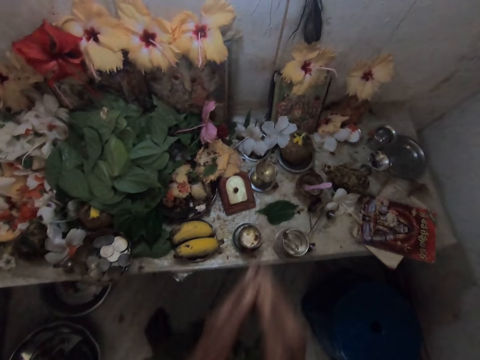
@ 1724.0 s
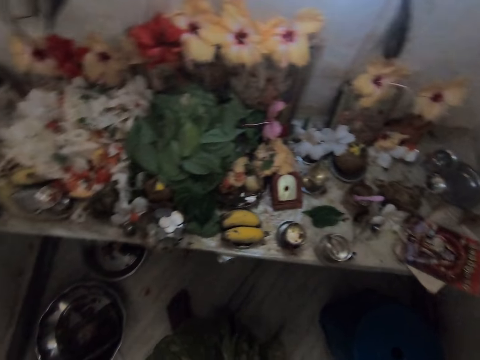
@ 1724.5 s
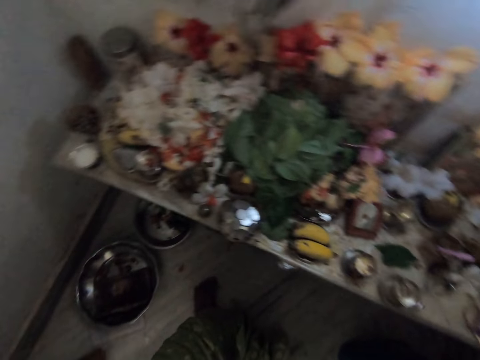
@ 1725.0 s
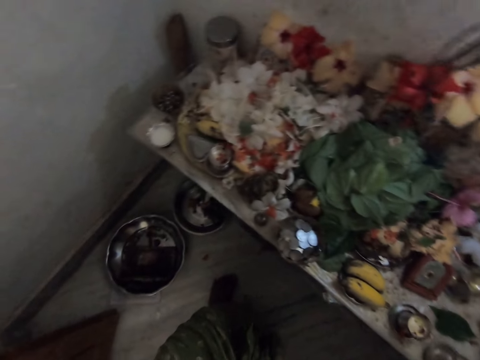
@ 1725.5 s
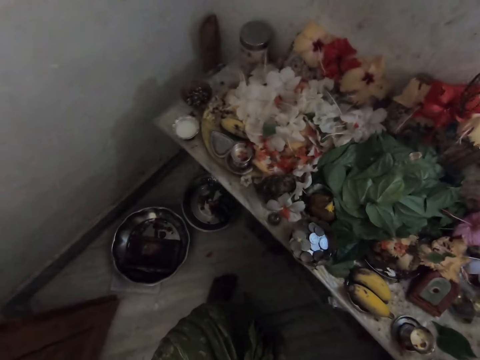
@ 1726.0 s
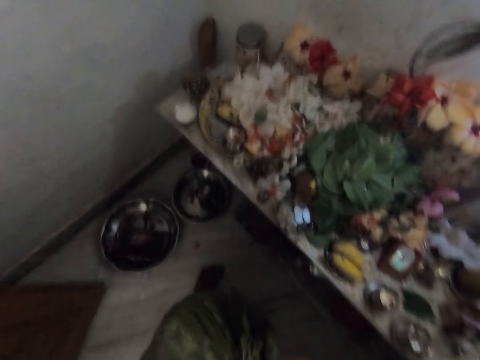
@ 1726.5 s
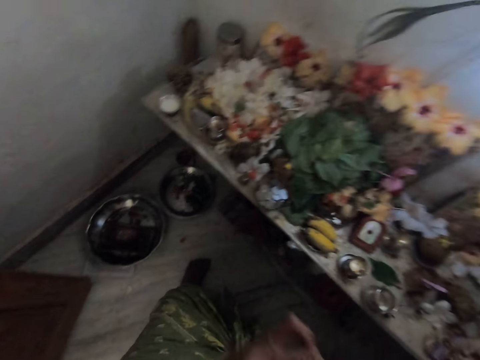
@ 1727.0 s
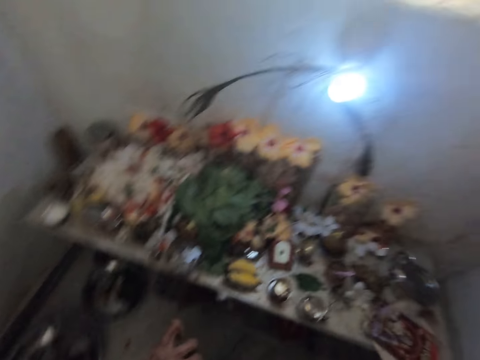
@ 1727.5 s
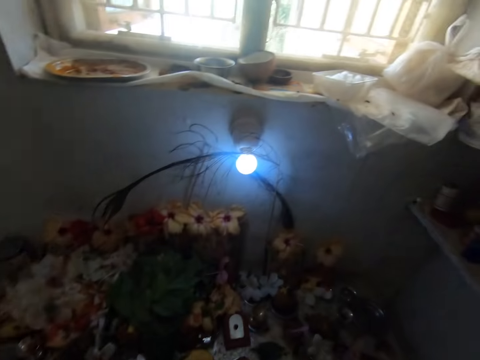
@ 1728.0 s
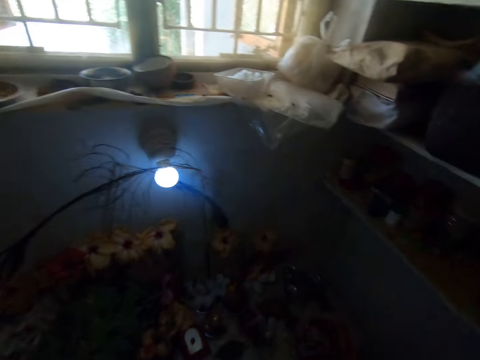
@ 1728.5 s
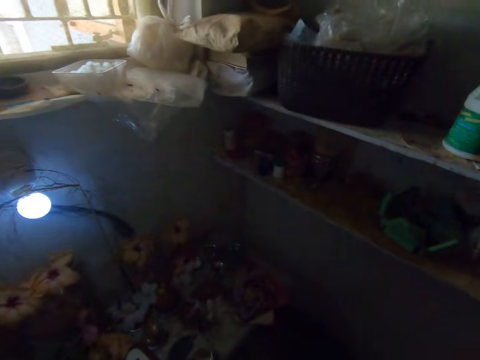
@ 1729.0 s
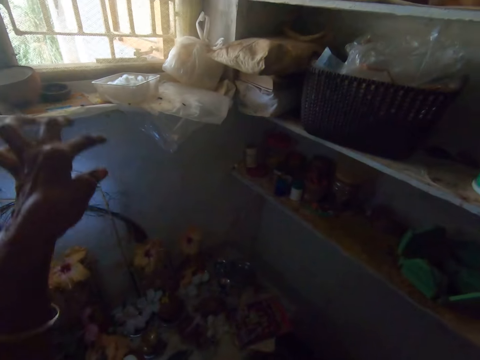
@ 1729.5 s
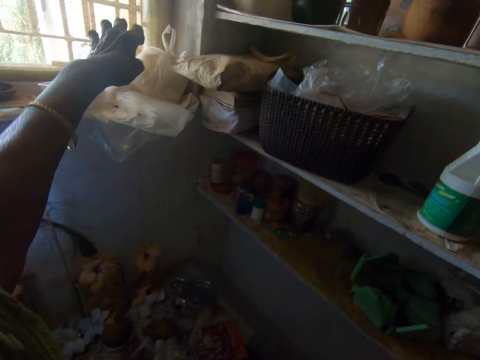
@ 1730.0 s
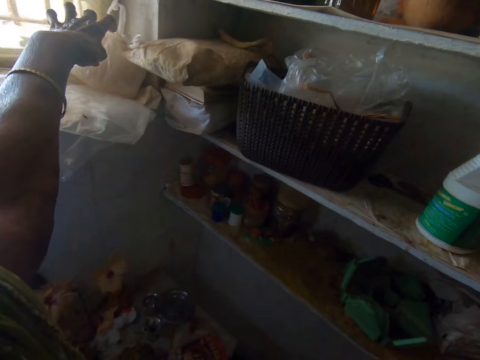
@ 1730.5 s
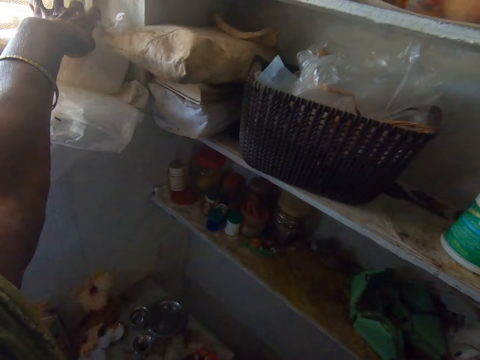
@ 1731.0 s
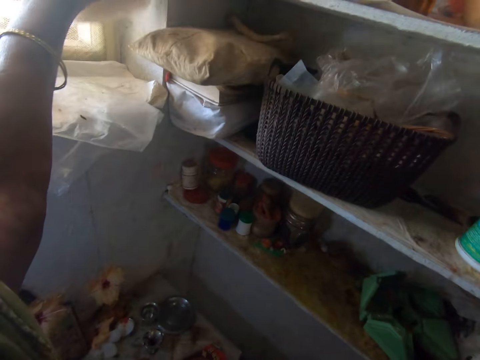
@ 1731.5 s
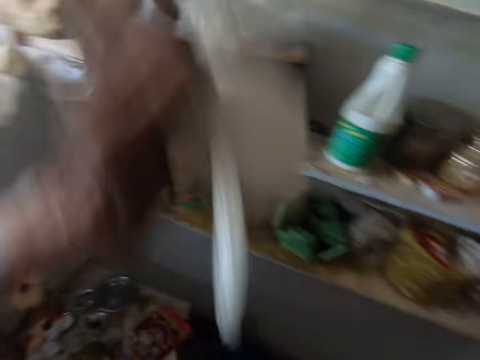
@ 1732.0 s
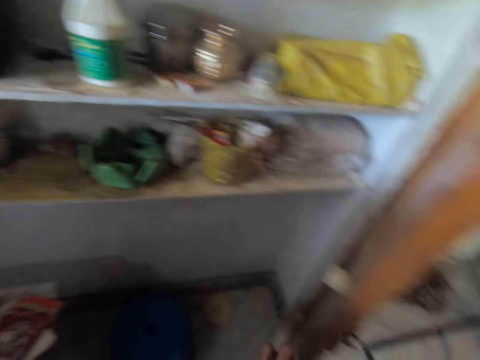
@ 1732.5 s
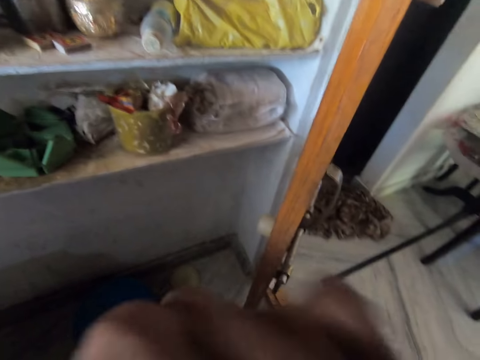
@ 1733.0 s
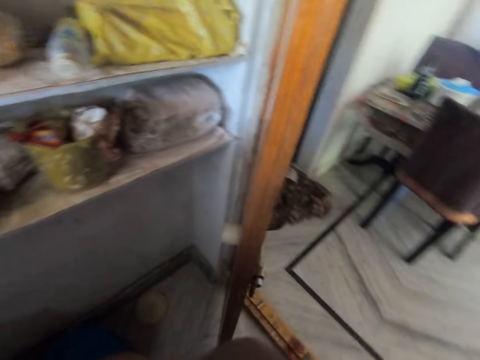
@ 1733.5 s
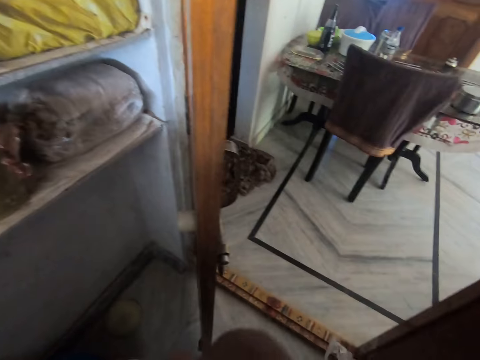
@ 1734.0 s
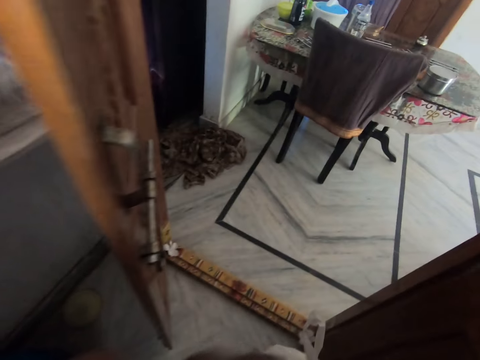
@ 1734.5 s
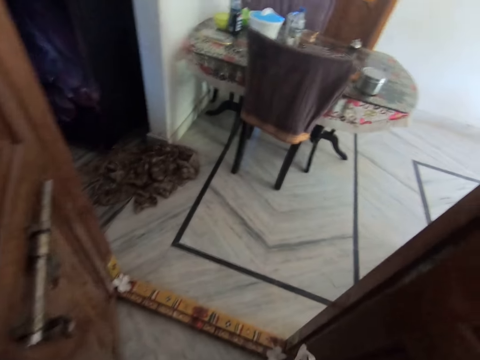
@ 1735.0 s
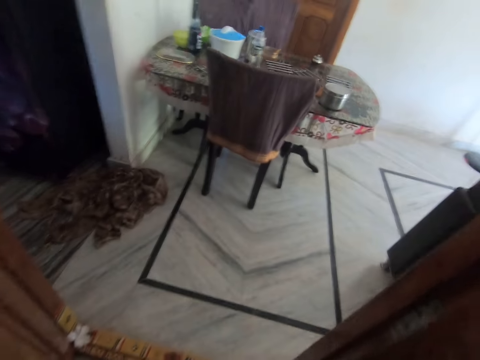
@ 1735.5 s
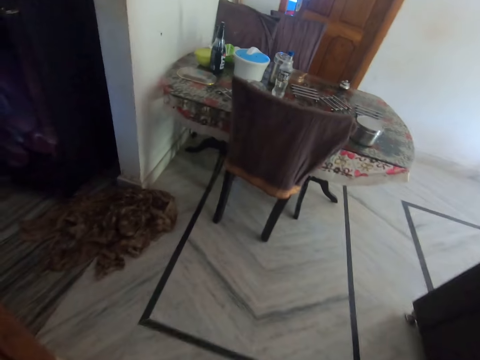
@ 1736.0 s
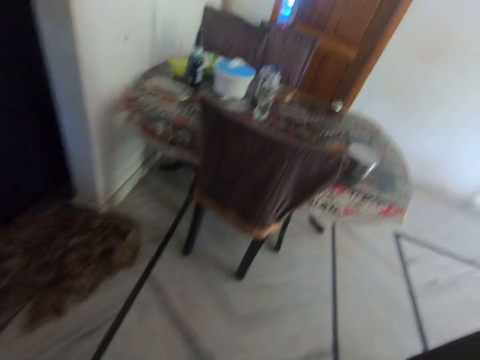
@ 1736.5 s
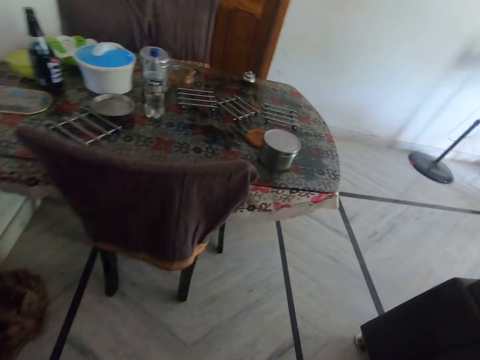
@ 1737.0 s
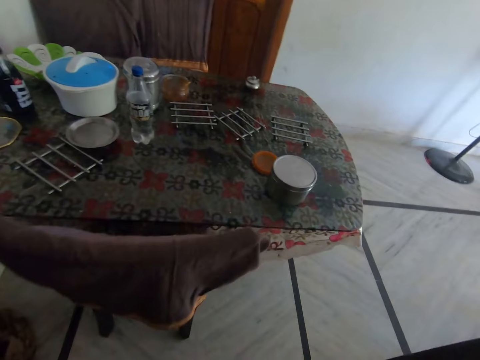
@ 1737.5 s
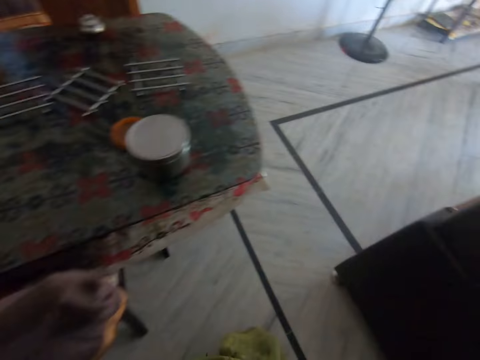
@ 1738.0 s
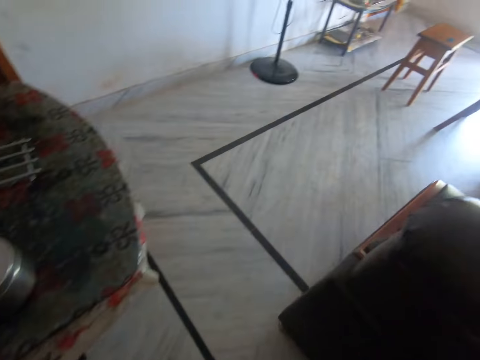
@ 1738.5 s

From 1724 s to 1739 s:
The camera wearer touches another flower on a table with her hands. She touches her face with her hands. She picks a nylon bag from a window with her left hand. She passes the nylon bag to her right hand. She touches her face with her left hand. She walks in the house.

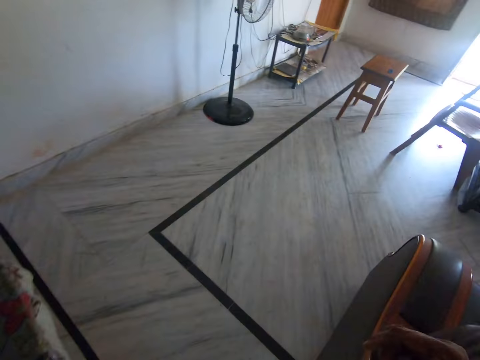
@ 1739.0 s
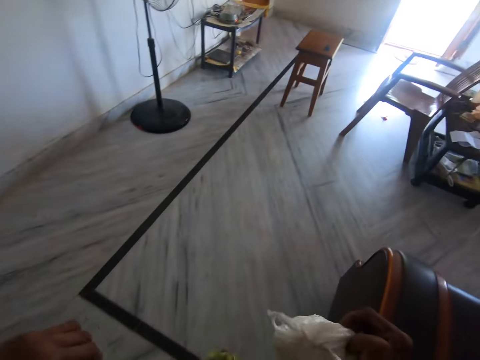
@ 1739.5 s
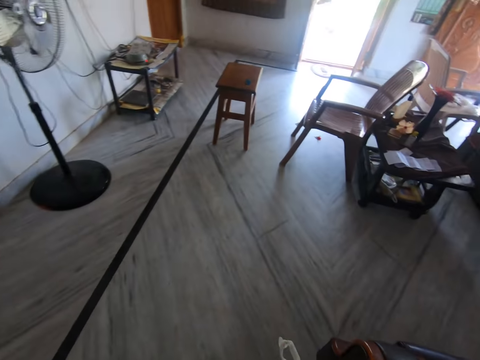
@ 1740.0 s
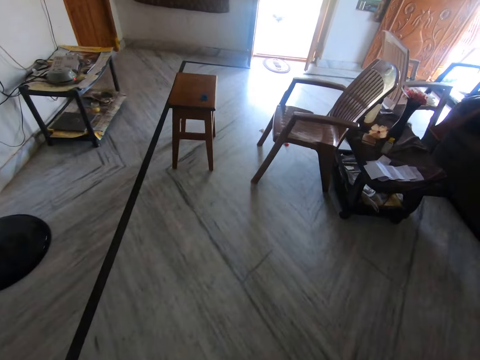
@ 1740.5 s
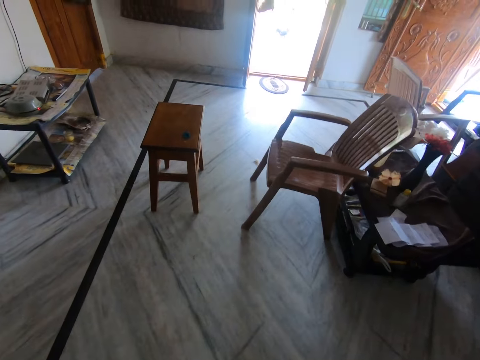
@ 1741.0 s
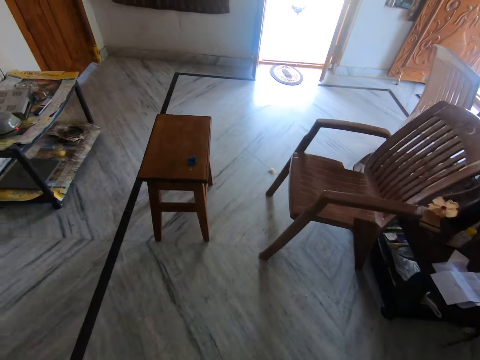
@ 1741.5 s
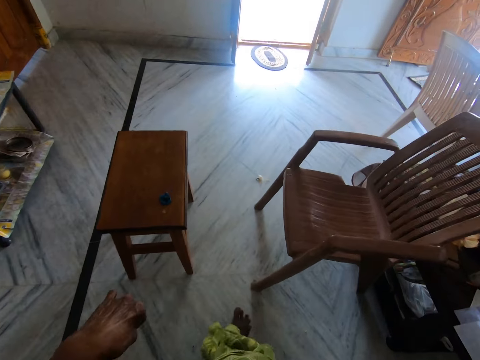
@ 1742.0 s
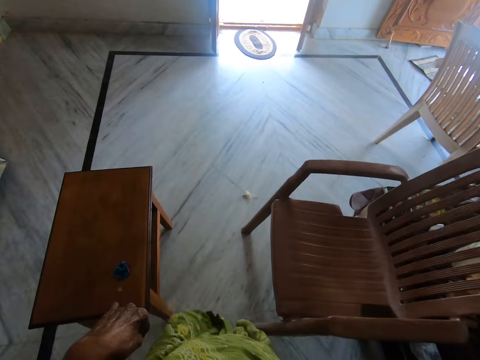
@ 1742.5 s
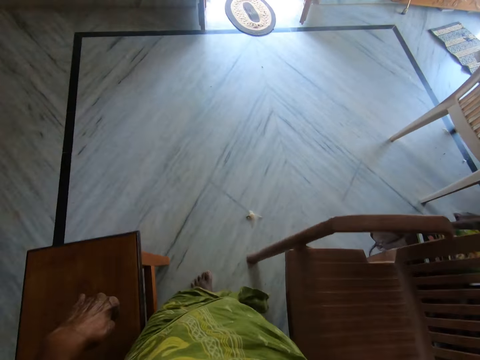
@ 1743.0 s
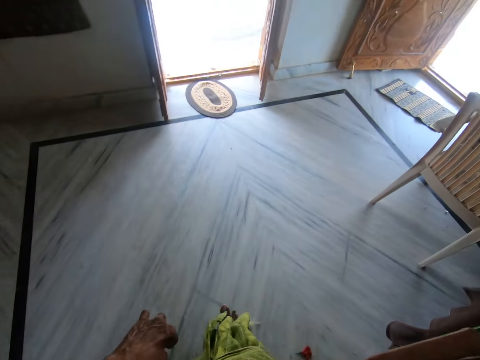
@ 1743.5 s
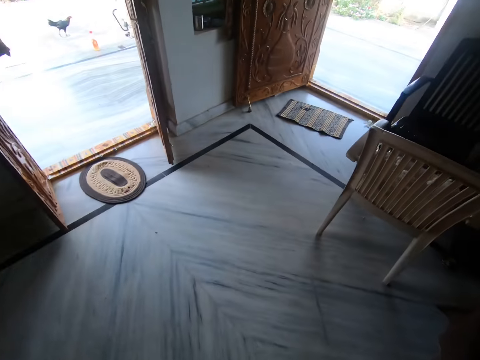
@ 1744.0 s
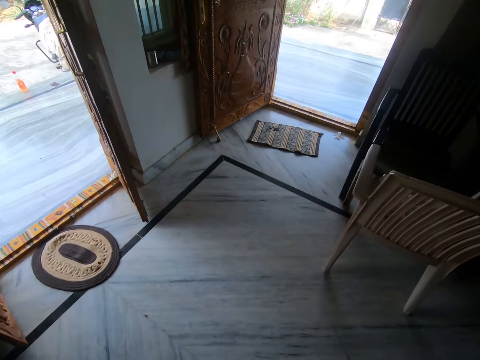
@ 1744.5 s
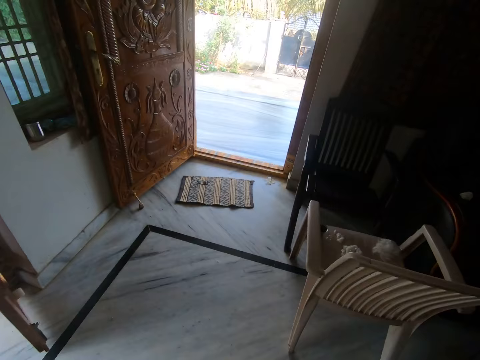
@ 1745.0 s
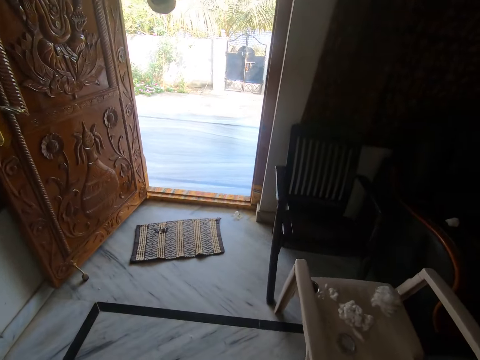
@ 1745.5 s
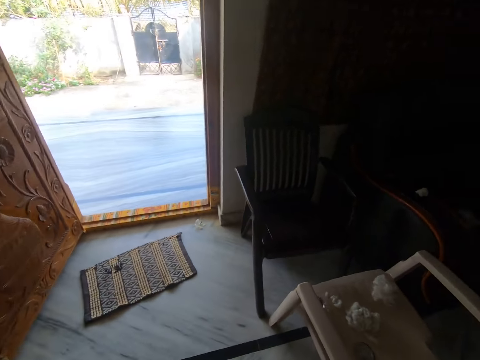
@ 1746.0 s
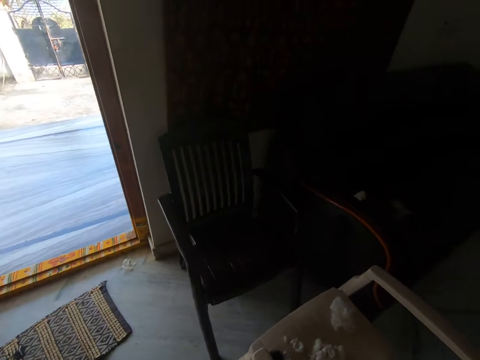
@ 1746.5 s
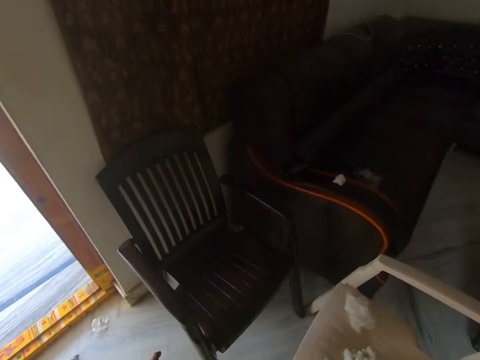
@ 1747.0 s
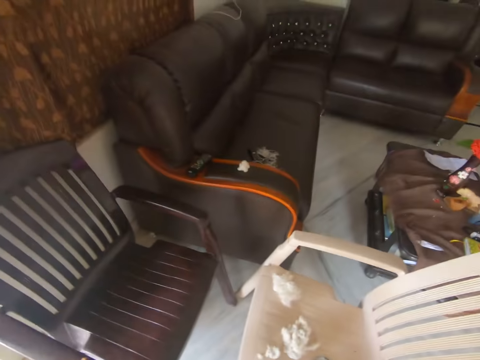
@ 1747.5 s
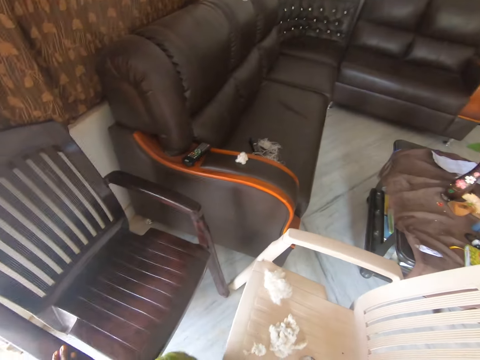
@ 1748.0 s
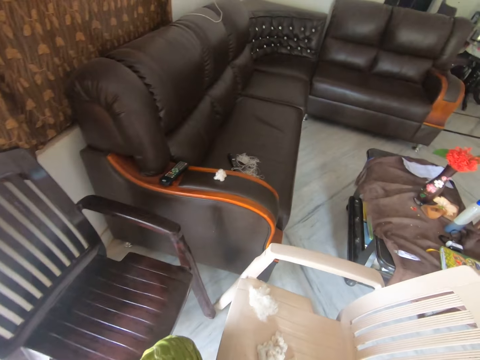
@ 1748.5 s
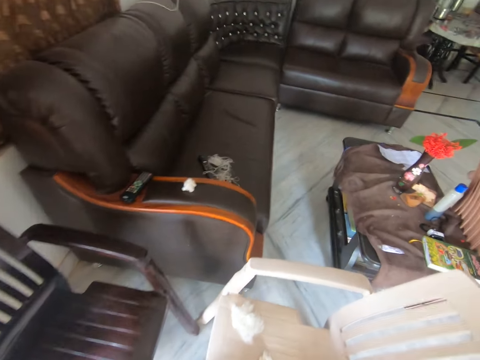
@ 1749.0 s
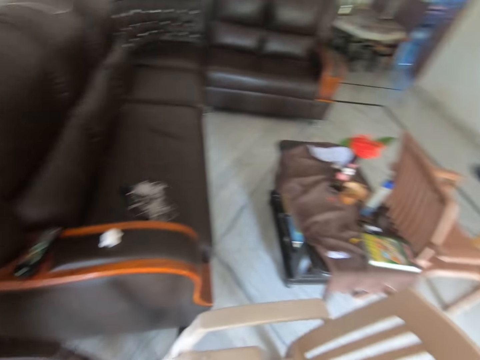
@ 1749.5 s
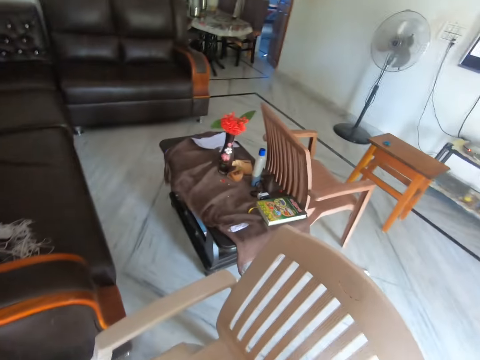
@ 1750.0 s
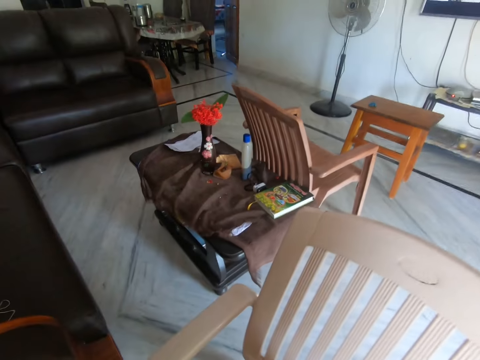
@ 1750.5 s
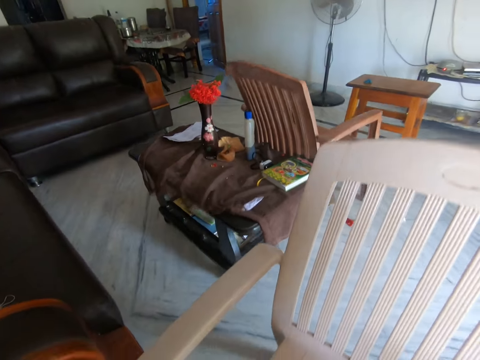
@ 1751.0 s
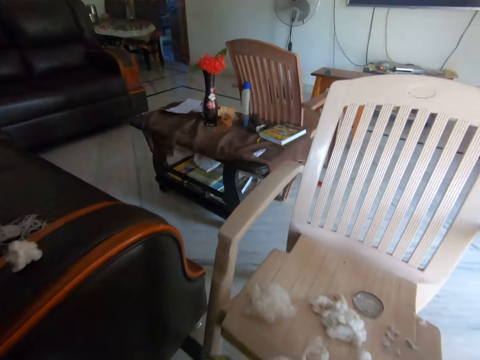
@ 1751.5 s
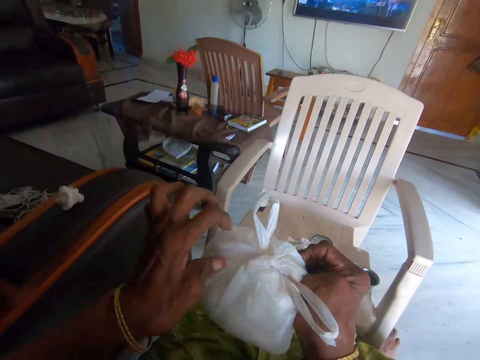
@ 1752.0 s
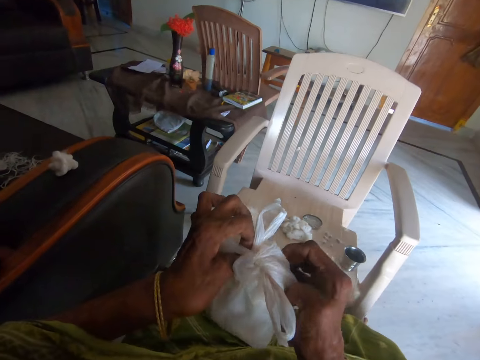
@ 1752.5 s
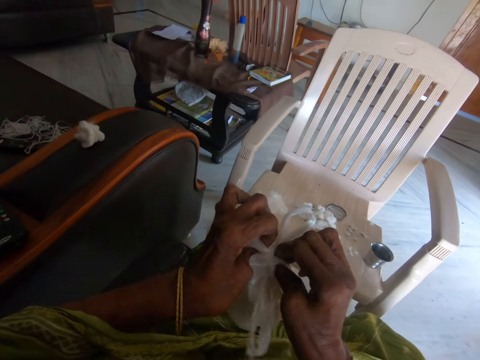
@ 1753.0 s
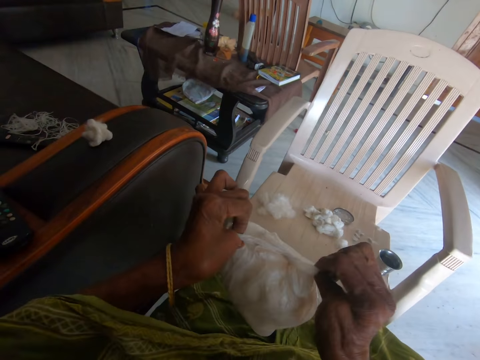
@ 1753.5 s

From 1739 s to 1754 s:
The camera wearer sits on the other chair. She opens the nylon bag with her hands.
